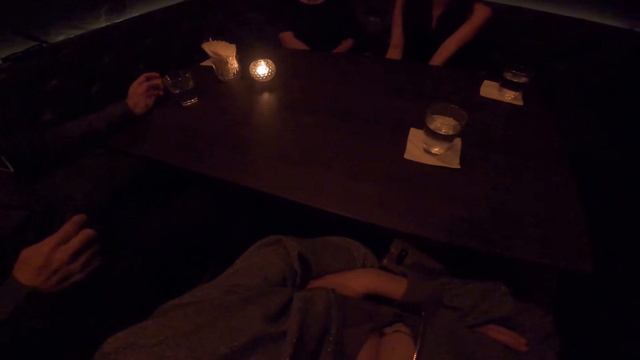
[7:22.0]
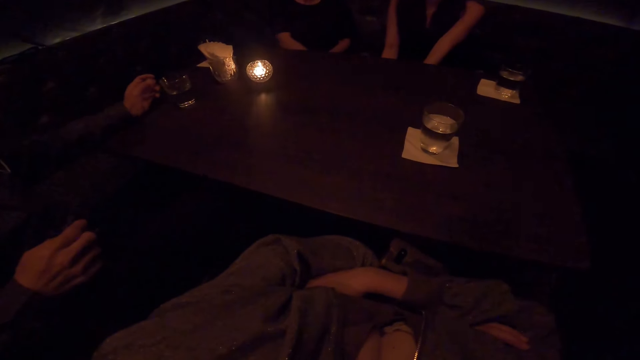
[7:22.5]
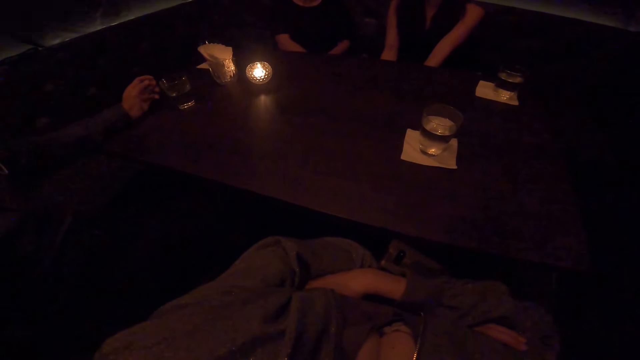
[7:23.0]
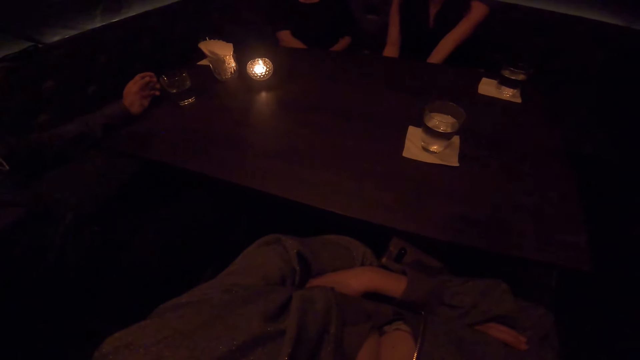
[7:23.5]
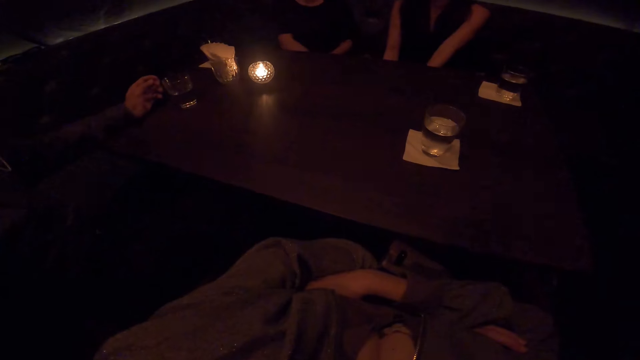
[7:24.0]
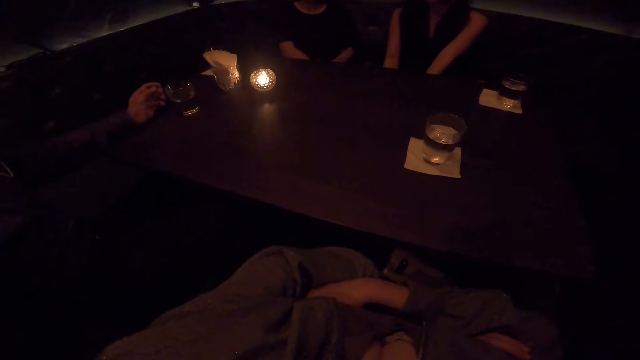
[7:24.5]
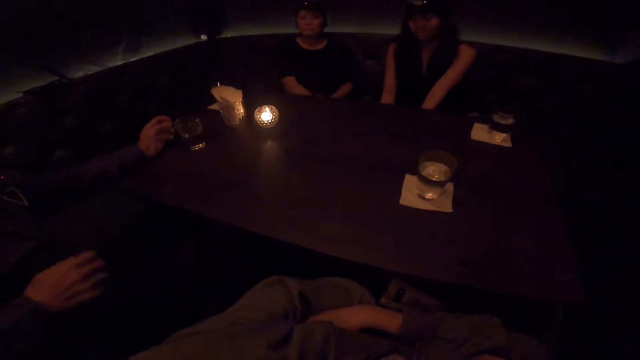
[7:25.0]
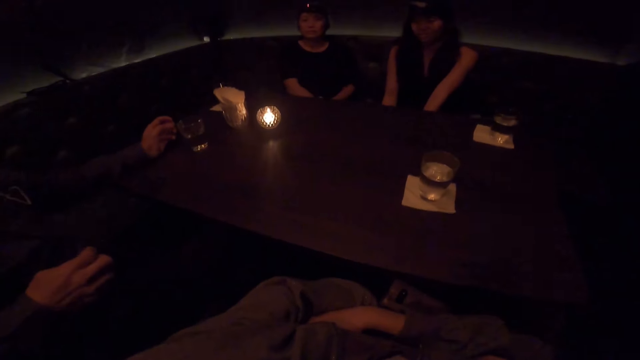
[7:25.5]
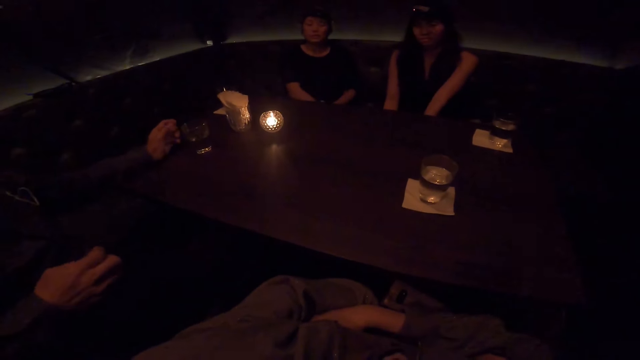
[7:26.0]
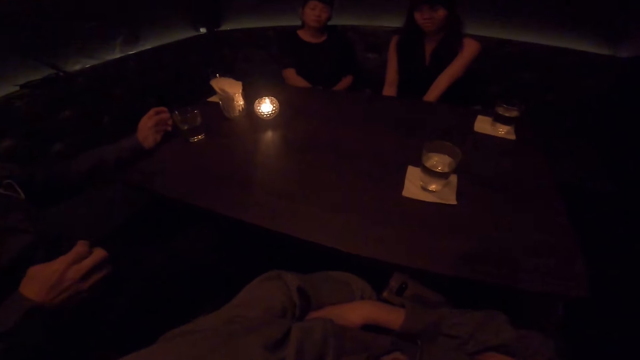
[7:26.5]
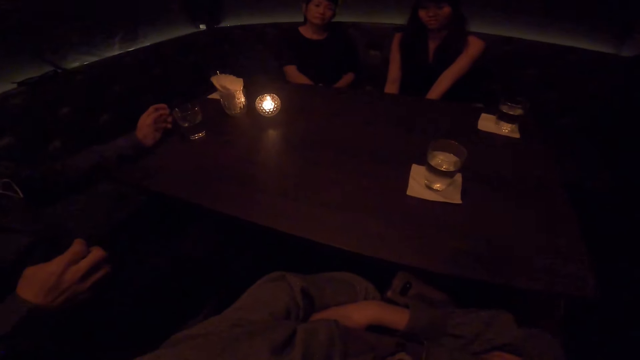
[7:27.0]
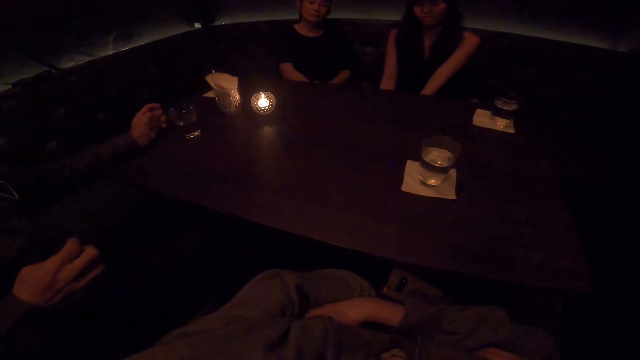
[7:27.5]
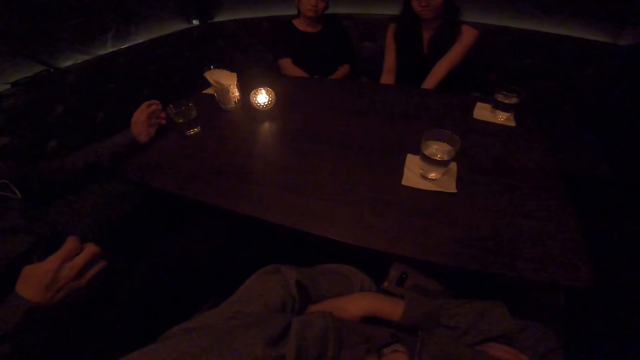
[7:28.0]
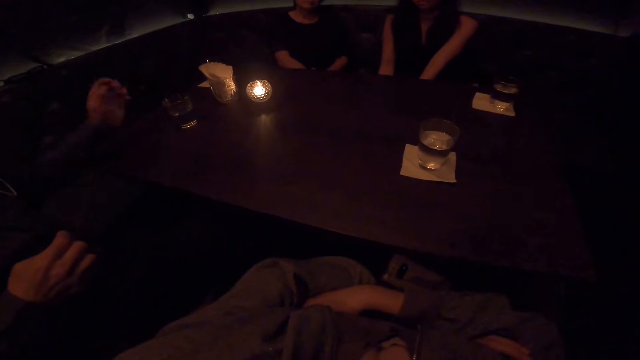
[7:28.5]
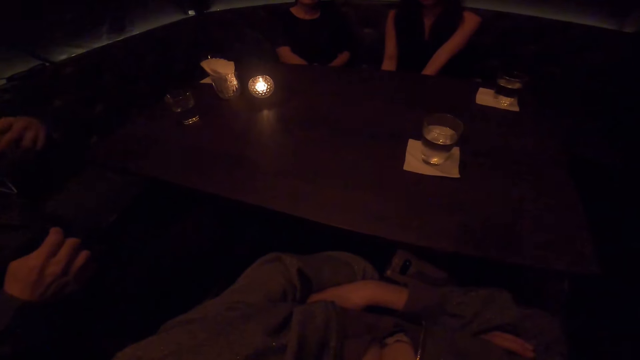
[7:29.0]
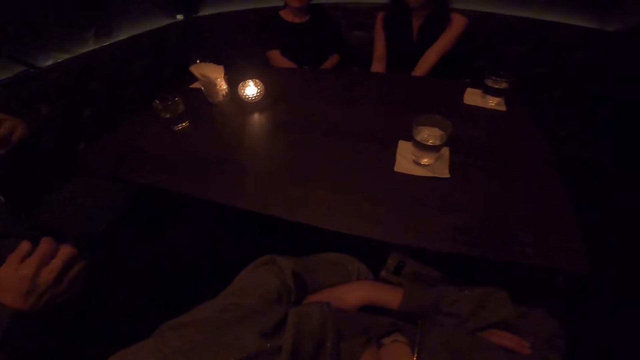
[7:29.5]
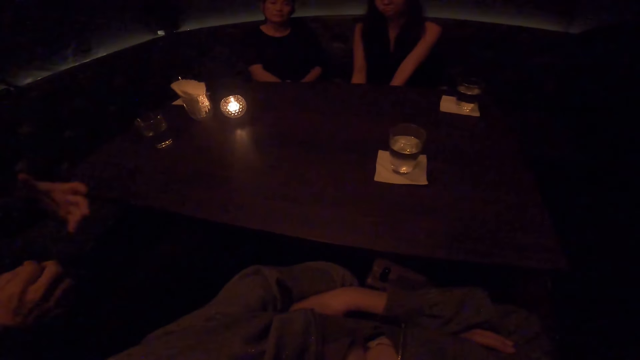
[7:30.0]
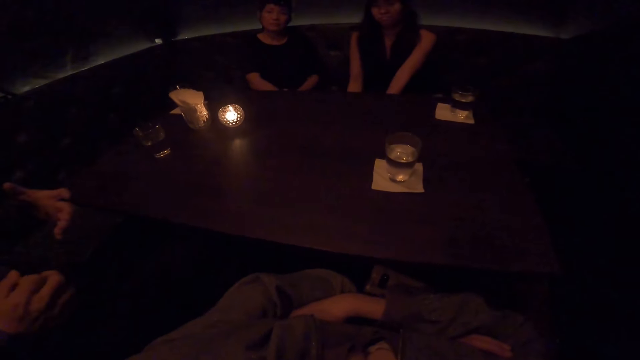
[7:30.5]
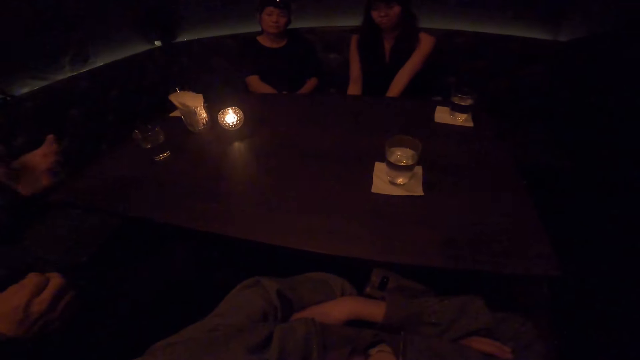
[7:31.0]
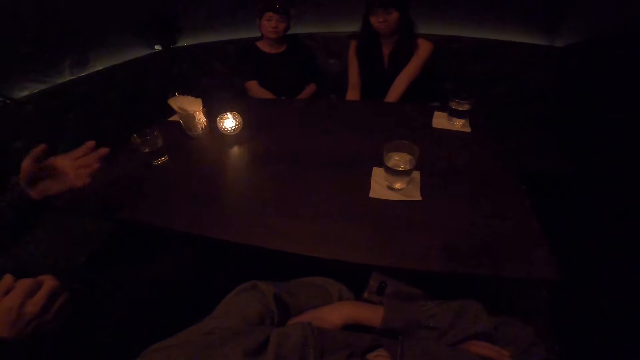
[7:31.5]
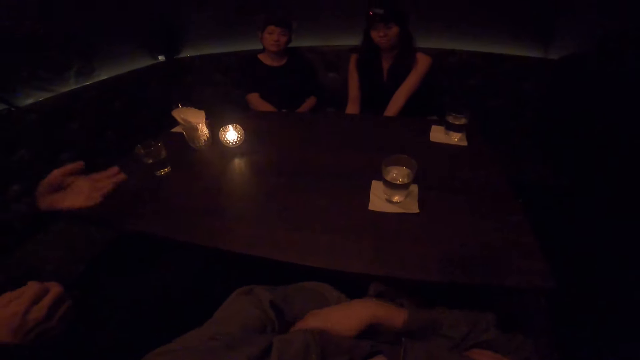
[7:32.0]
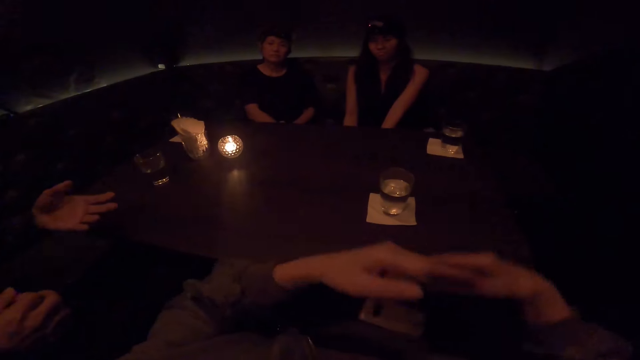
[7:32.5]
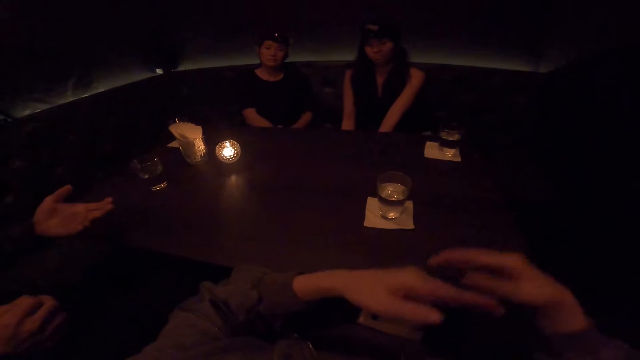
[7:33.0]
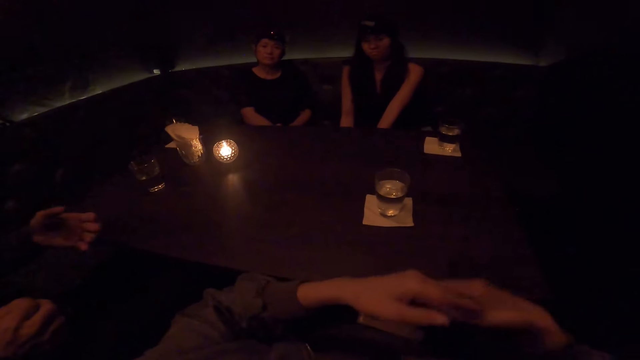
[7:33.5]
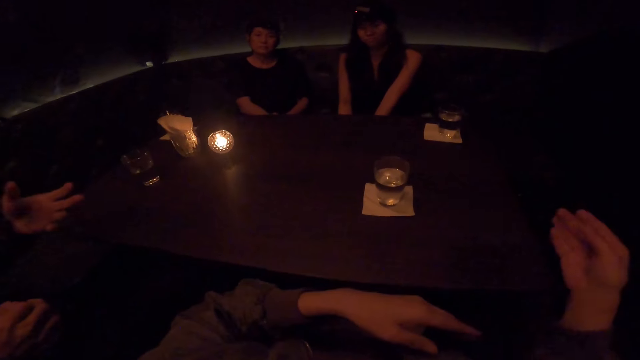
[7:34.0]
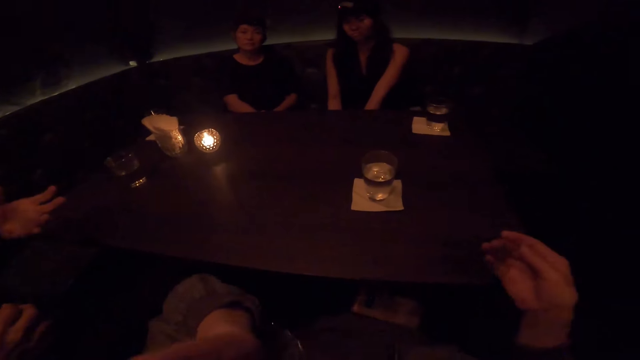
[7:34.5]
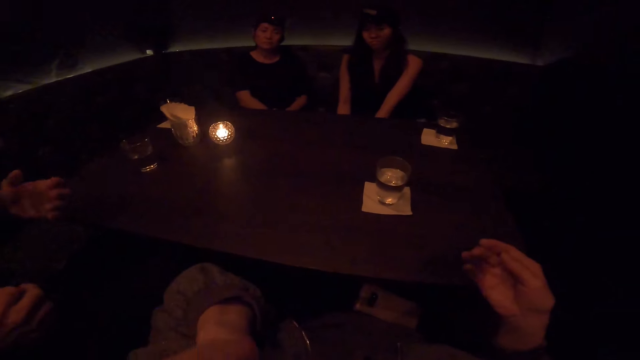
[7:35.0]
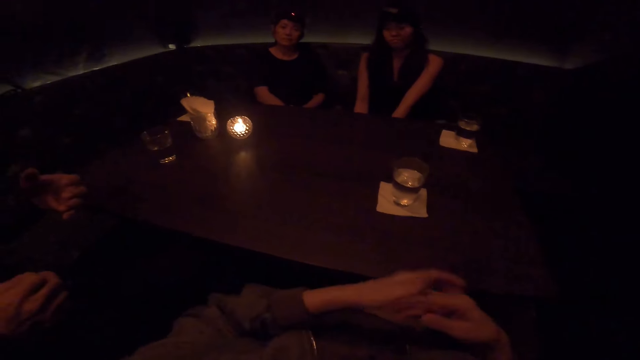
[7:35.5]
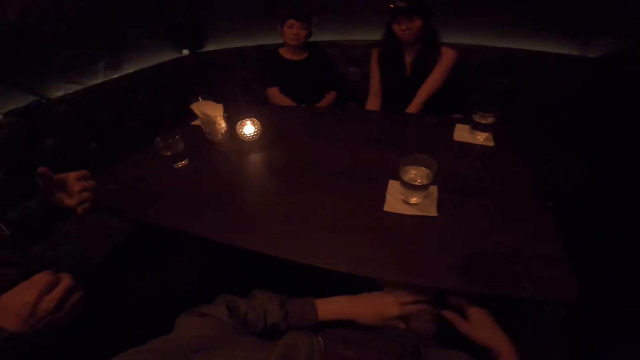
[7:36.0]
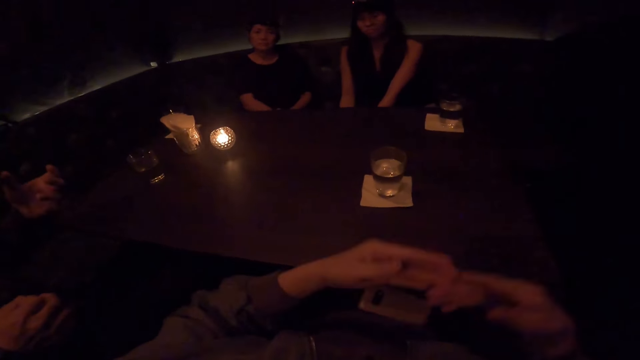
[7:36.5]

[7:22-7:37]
The camera wearer talks to a person. Another person talks to the first person. The camera wearer talks to the first person.

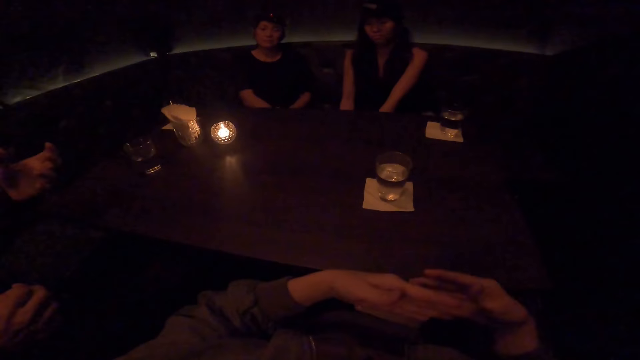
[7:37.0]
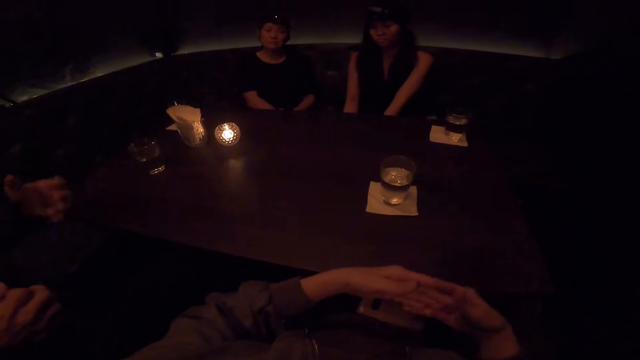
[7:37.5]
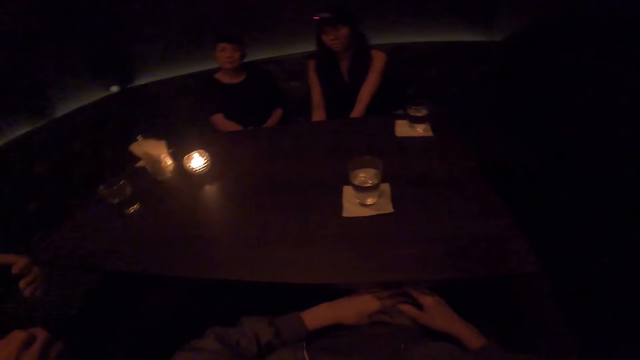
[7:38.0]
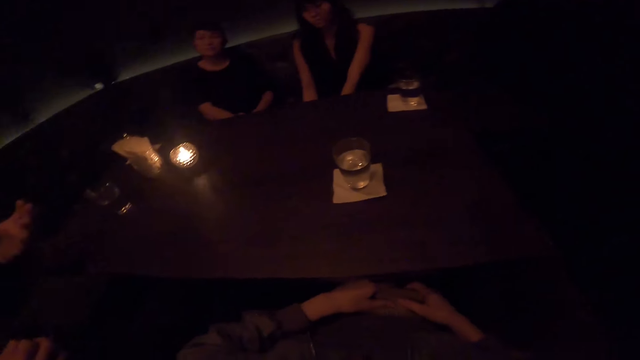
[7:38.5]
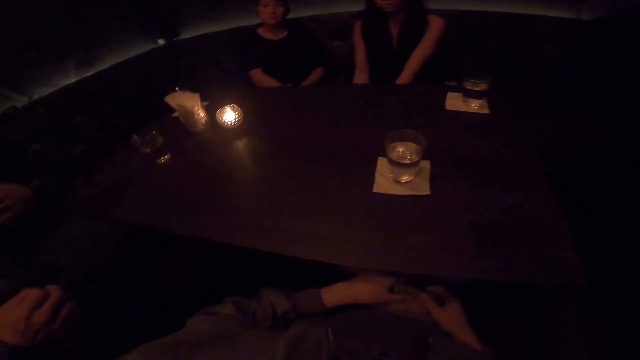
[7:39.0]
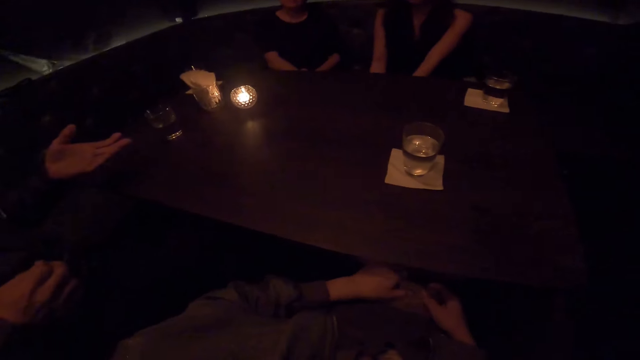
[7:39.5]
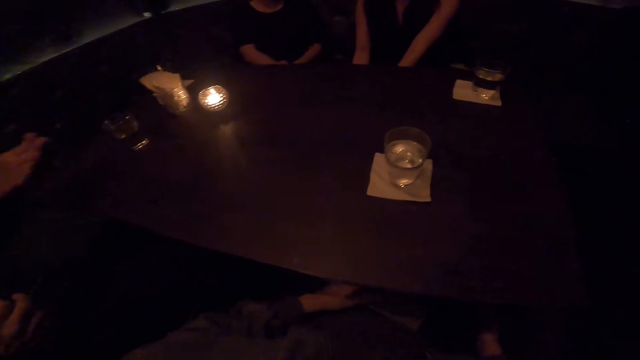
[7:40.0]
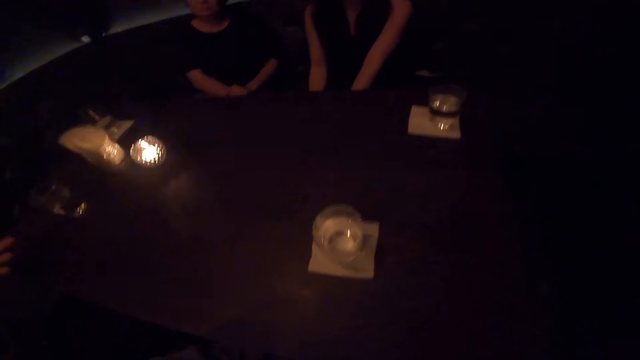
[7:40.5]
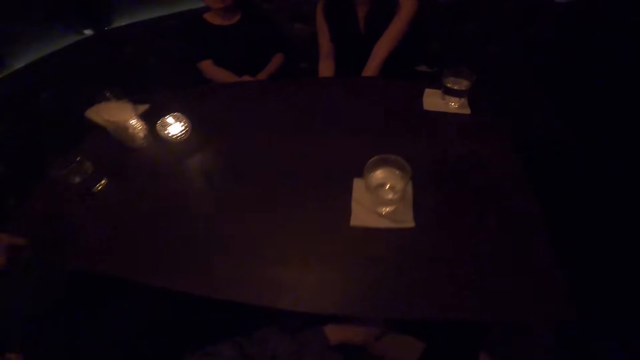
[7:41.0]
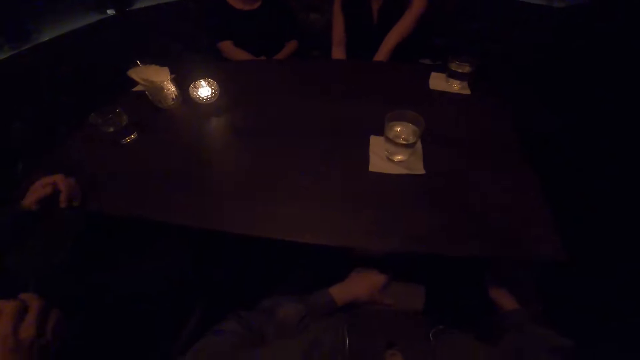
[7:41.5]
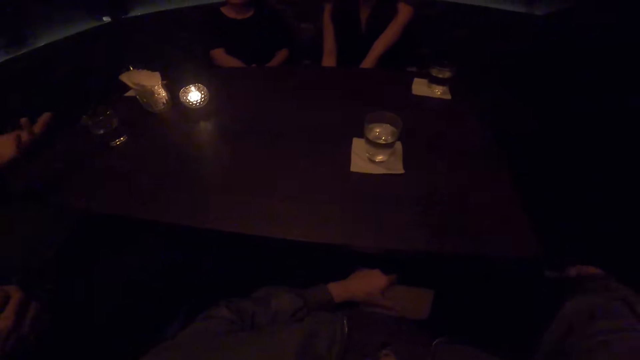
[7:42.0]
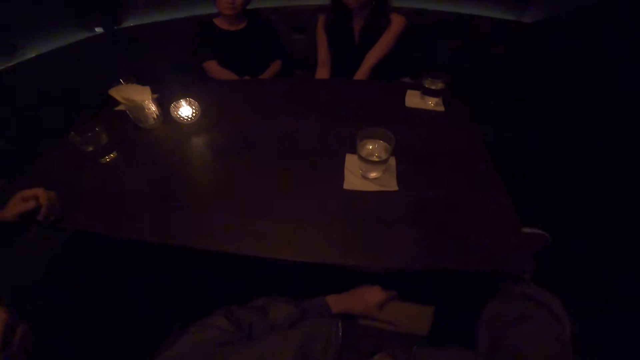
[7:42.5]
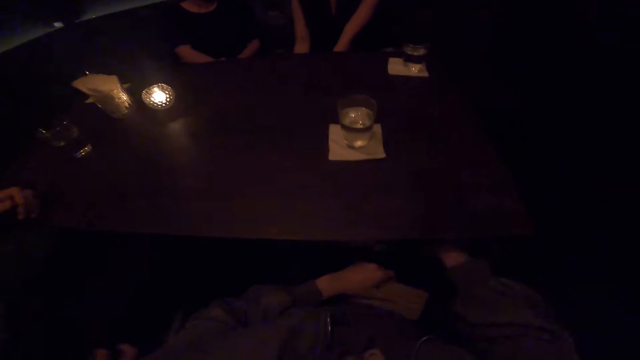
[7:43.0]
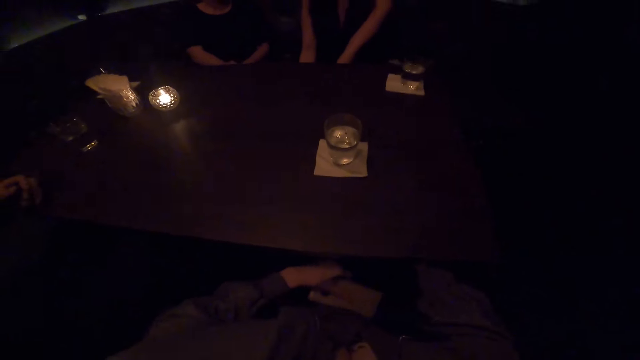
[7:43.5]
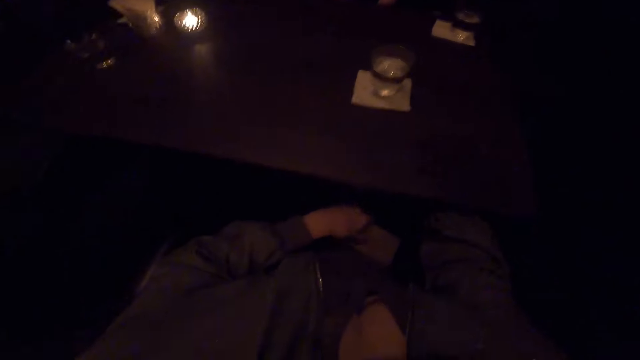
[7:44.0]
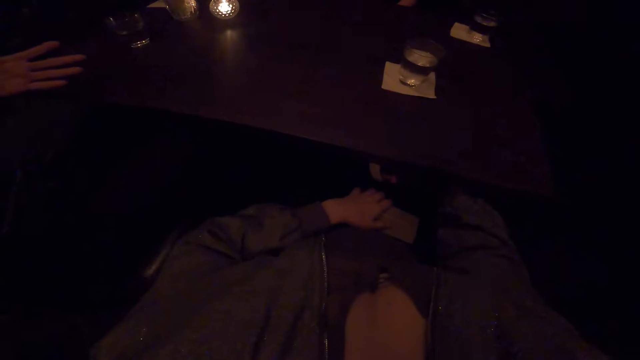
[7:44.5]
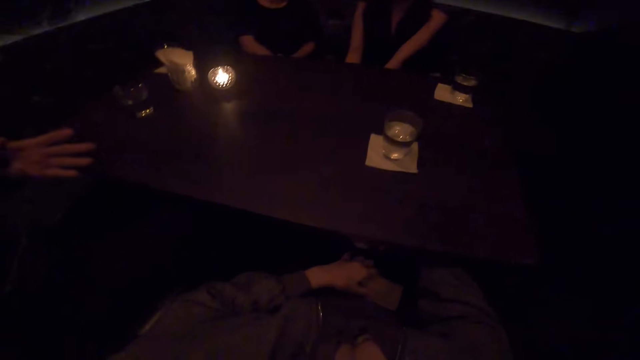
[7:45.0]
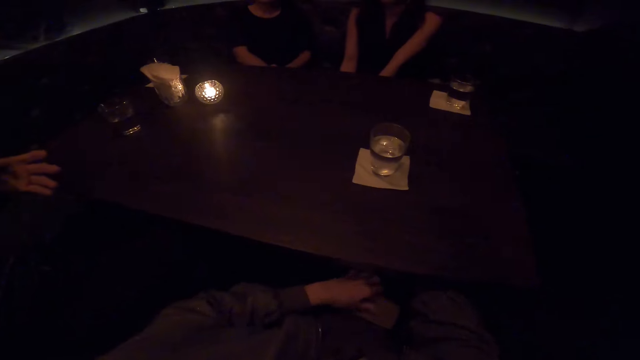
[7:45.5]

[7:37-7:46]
A person talks to another person.
